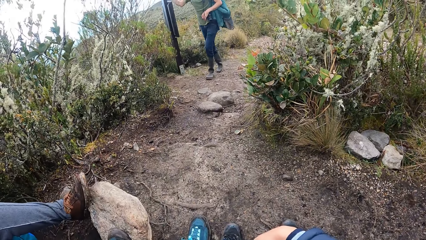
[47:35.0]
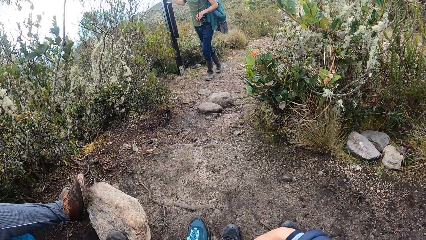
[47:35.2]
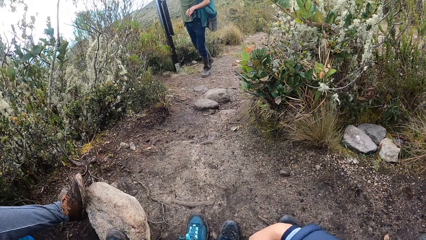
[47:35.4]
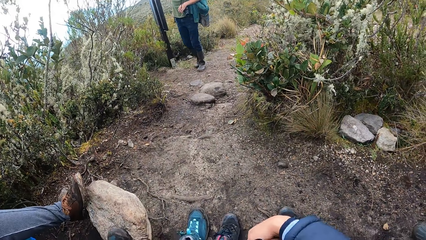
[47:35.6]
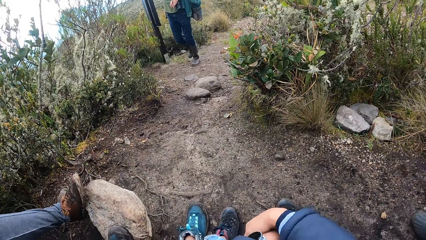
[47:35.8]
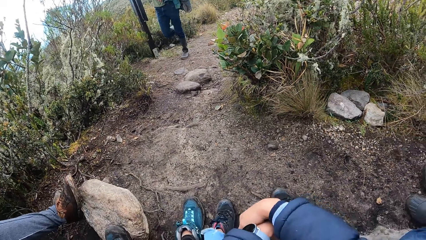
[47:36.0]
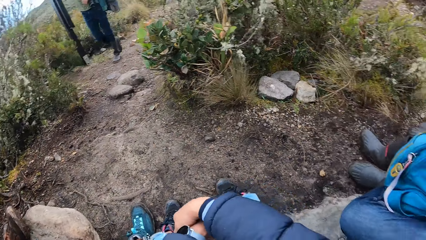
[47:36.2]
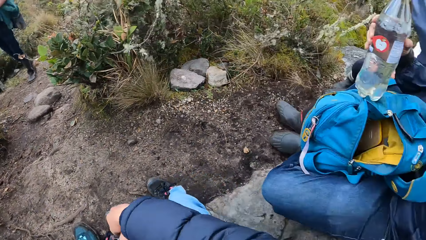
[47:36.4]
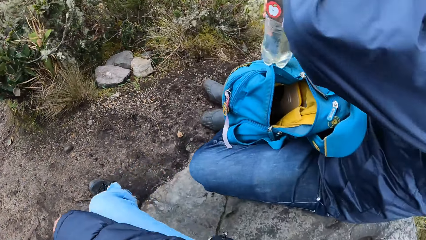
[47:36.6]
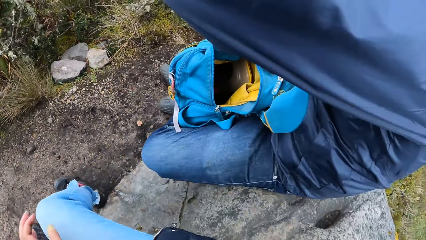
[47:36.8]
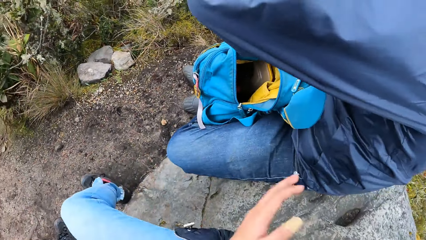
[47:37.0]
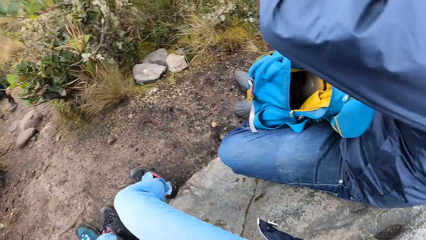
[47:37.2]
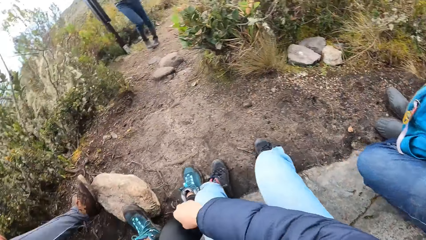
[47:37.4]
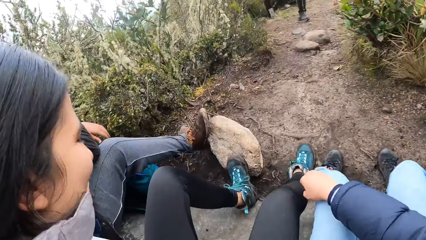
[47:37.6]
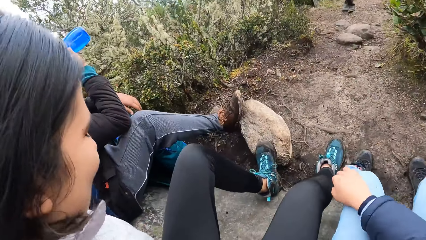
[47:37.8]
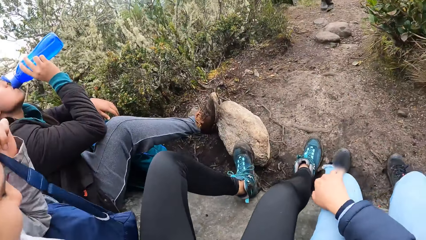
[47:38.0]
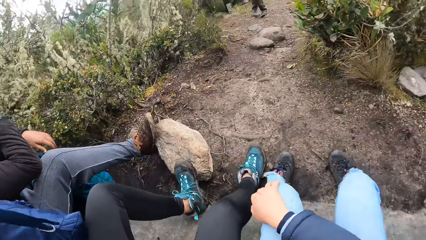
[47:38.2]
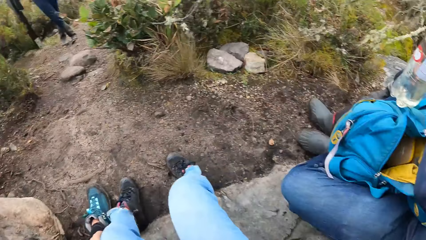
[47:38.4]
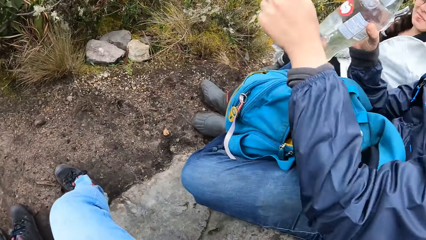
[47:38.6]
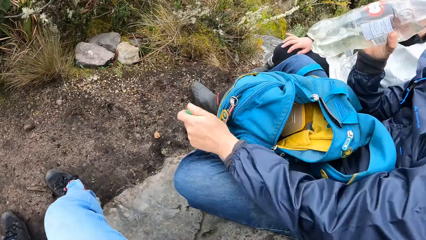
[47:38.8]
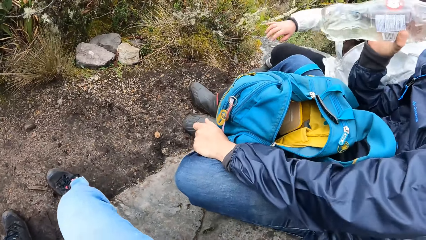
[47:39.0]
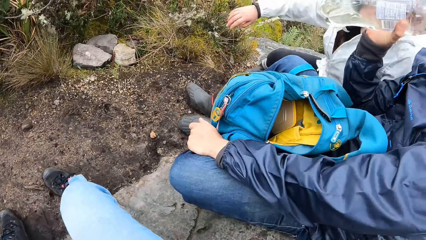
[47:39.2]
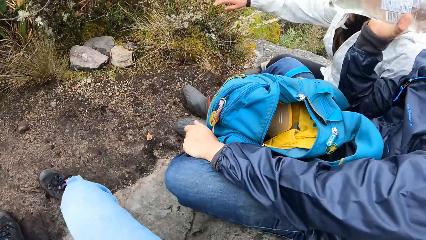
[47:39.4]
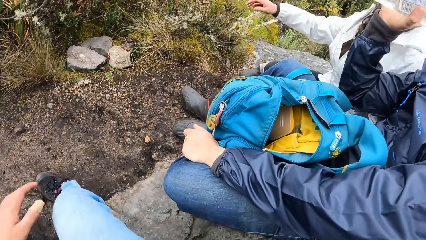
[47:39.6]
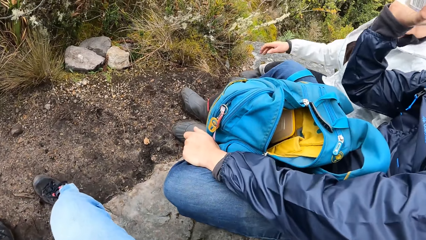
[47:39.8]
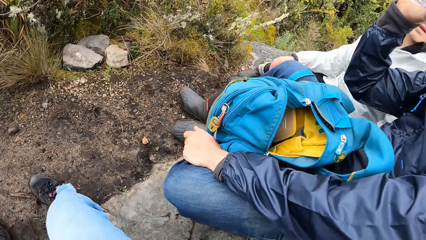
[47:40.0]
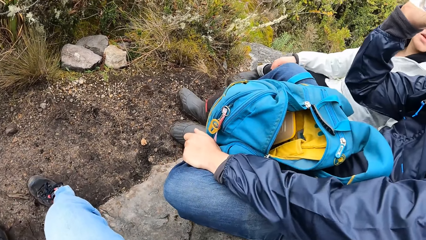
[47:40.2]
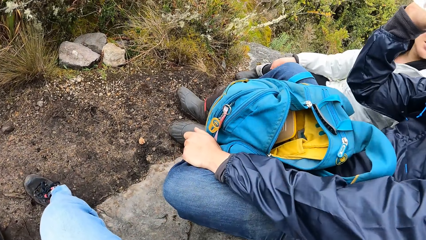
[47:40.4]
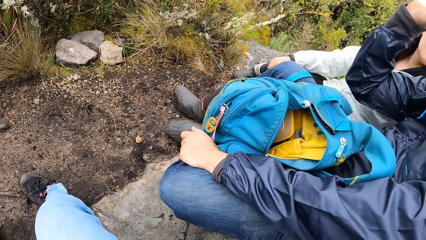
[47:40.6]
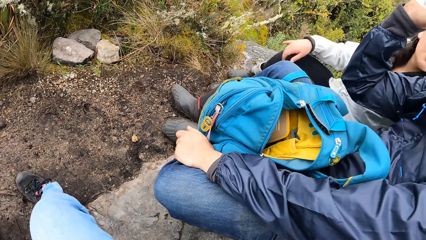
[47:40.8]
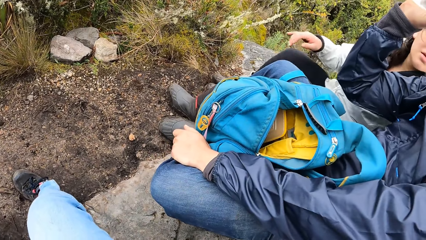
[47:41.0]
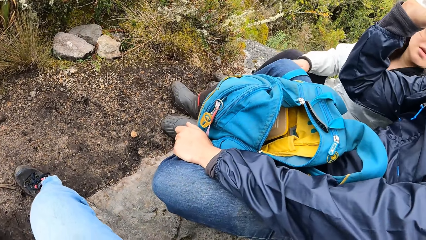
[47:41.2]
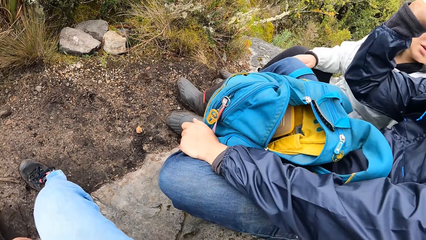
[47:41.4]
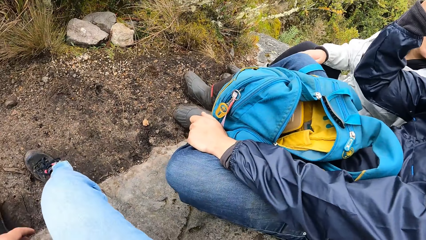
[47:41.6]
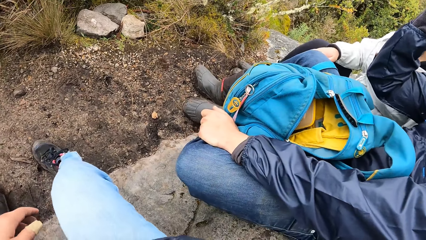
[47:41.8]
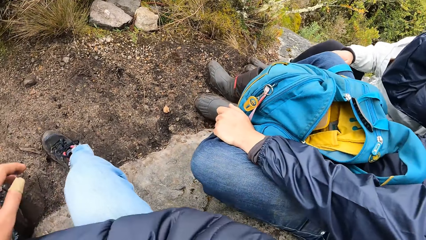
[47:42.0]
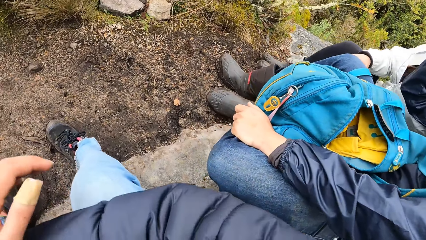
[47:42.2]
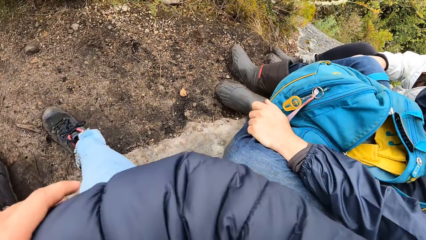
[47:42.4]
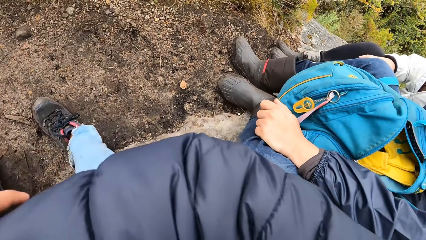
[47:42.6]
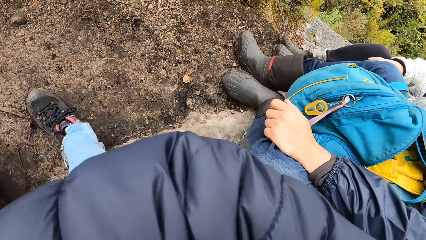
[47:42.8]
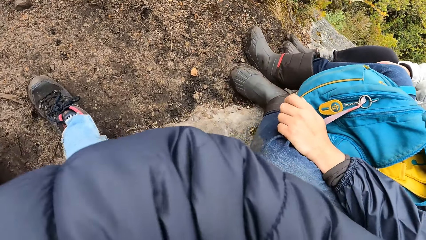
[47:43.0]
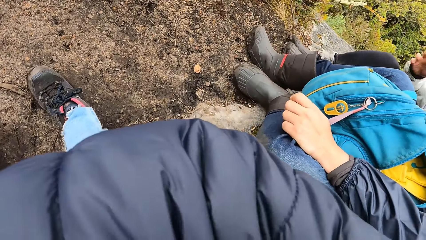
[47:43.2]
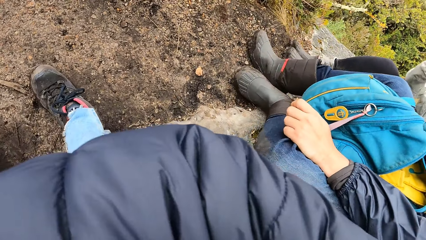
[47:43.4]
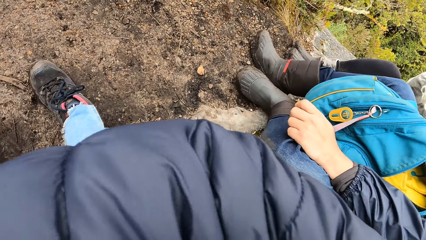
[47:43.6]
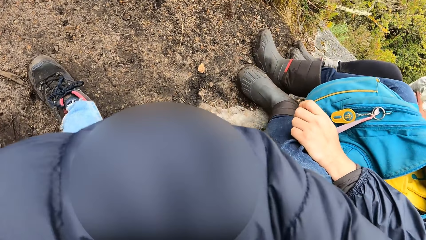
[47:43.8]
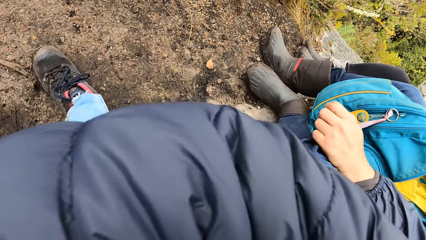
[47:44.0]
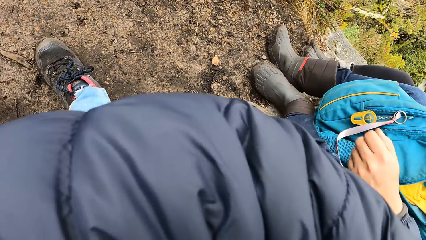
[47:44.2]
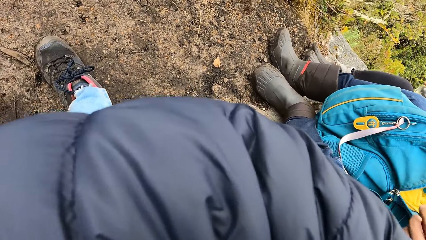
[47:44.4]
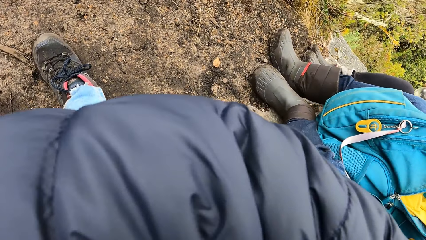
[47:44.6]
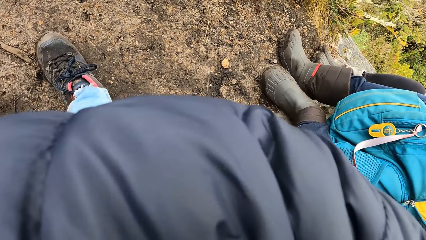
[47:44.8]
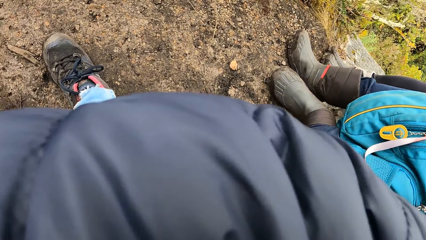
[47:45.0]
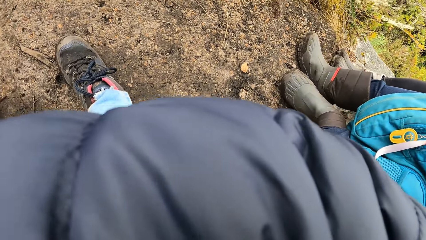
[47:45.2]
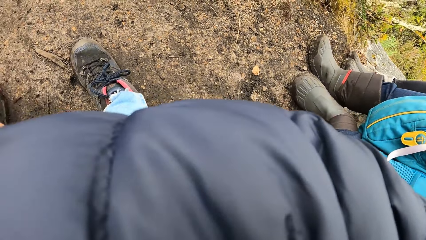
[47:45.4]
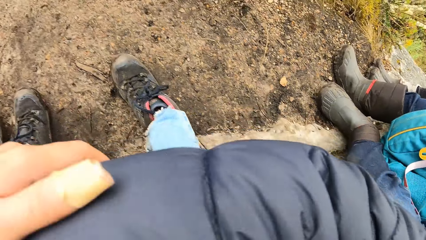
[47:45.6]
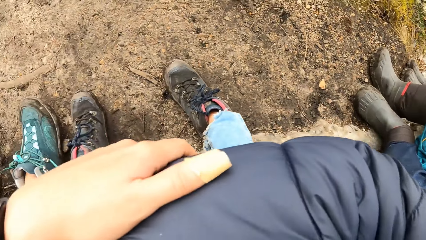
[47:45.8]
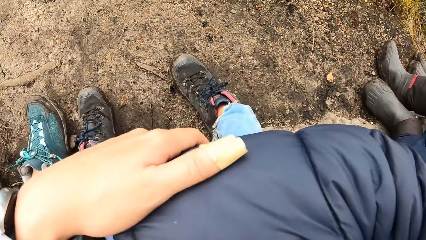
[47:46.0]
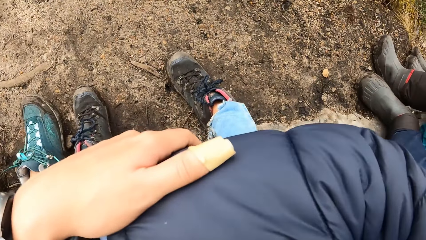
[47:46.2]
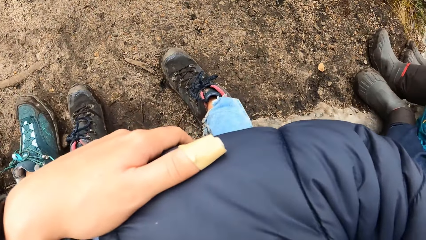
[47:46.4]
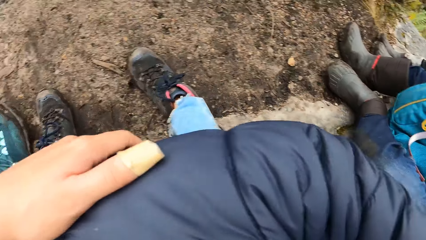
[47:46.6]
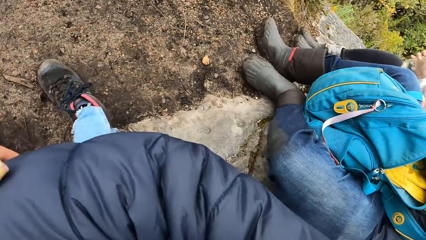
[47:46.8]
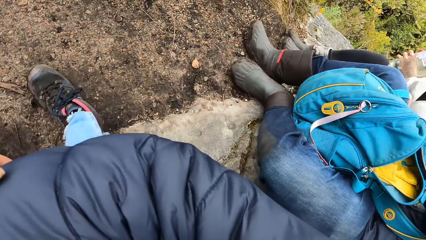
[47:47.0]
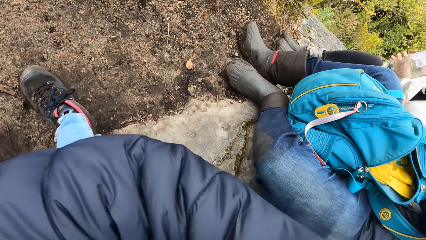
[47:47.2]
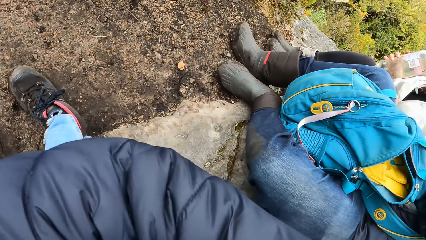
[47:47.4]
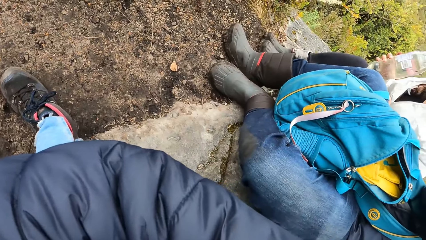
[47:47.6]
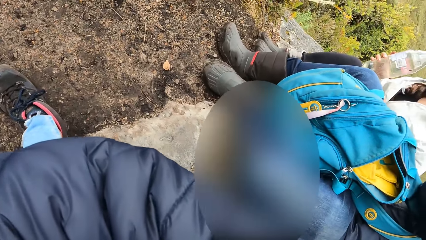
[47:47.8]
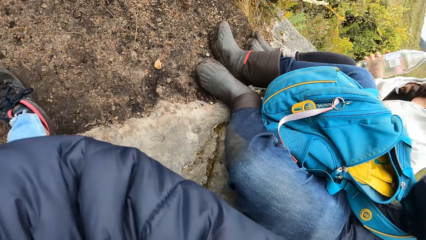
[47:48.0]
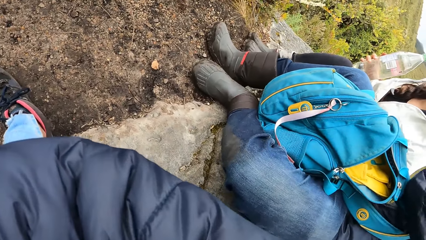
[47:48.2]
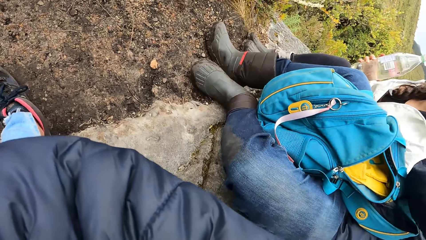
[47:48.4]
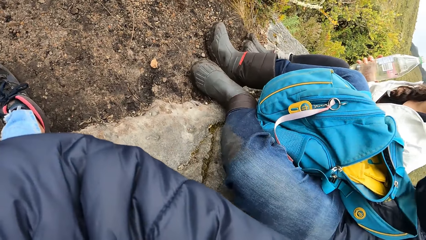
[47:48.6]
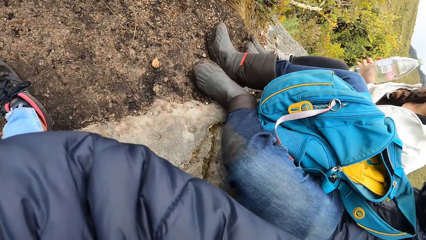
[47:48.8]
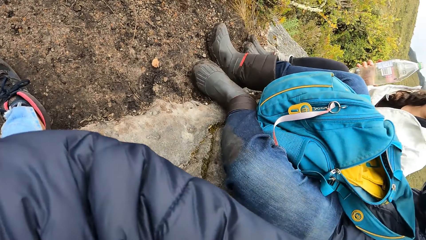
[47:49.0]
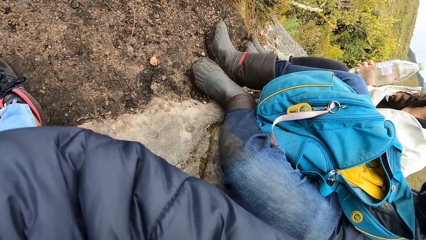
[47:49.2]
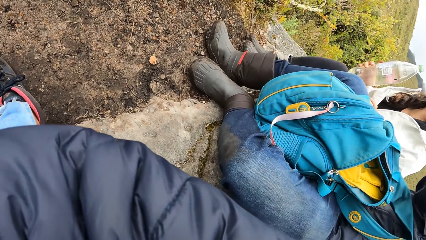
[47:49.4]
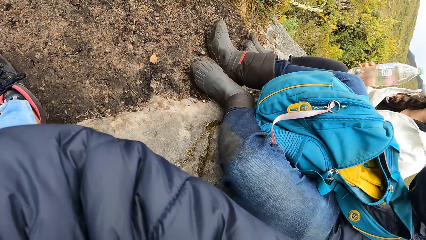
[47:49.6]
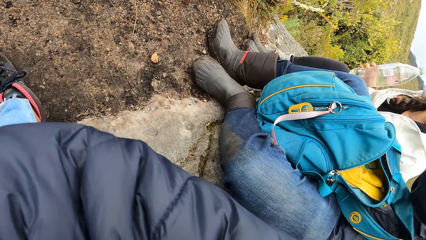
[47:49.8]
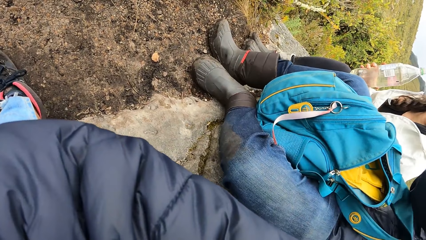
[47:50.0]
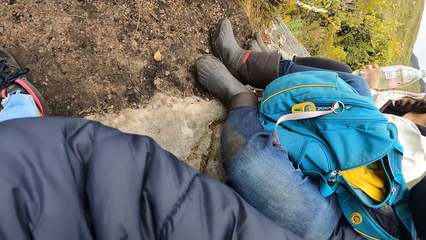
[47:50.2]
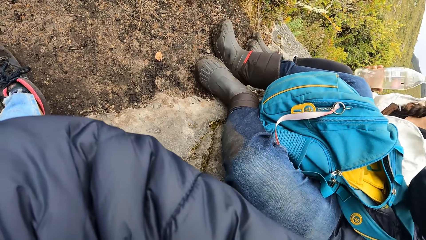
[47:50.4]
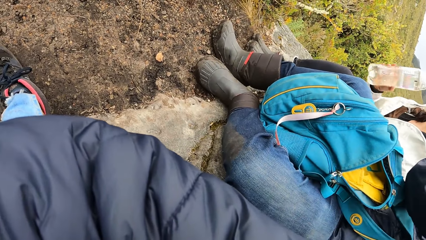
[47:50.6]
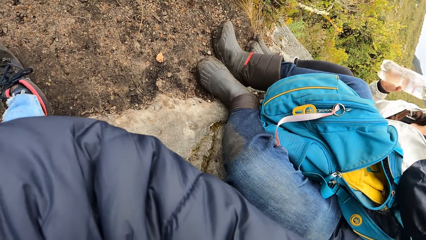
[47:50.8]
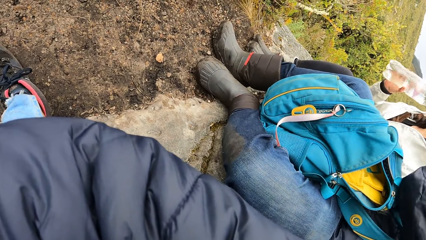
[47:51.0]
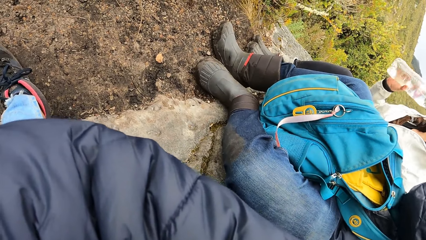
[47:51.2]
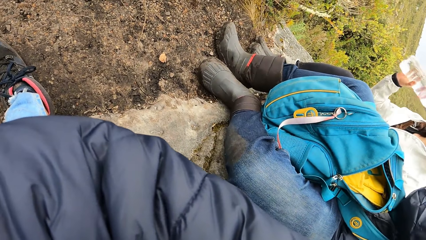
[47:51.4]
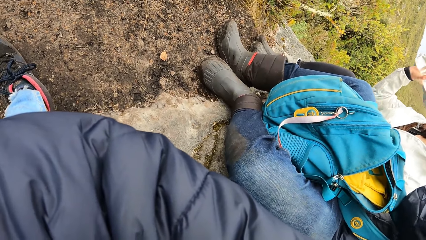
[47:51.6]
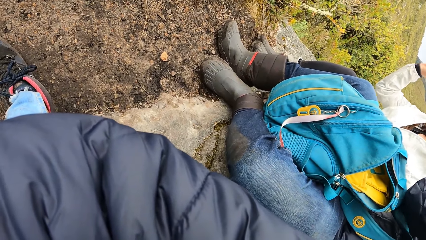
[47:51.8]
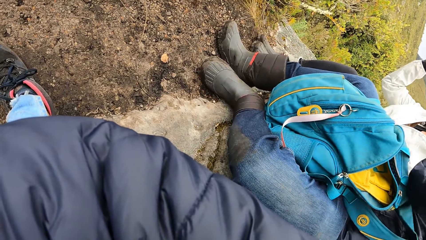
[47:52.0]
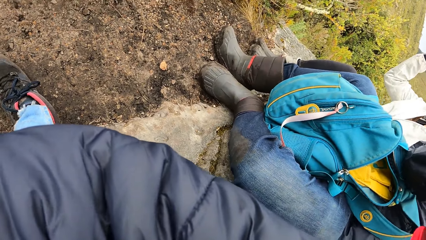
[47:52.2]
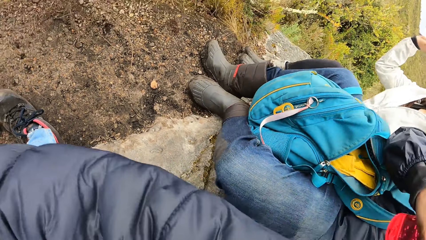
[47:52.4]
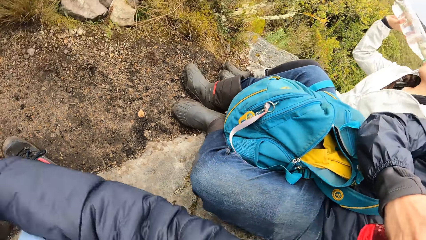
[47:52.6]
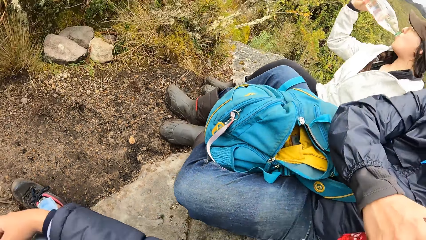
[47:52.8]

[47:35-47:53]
A person drinks water. The camera wearer folds her hands. She looks around. A lady drinks water.
